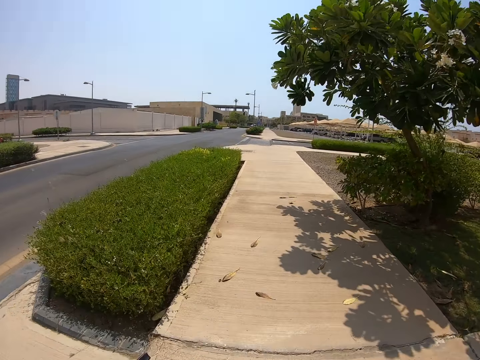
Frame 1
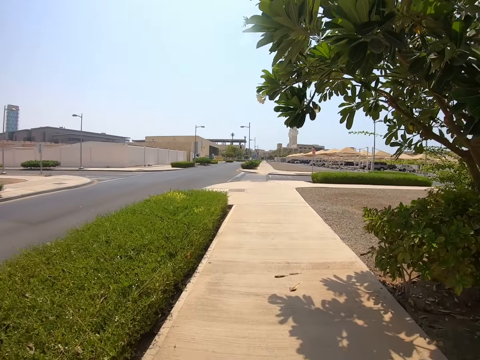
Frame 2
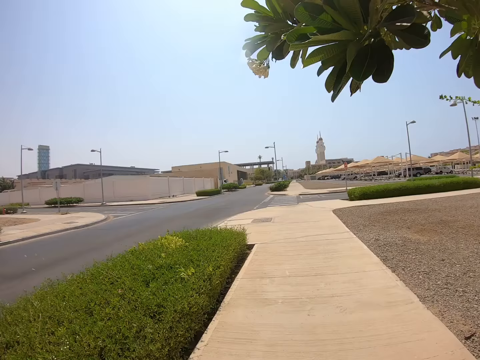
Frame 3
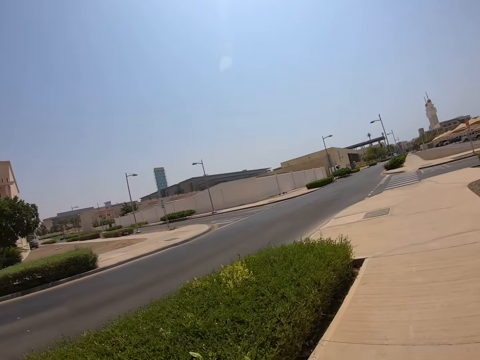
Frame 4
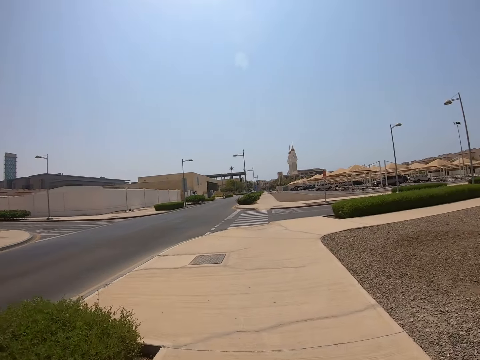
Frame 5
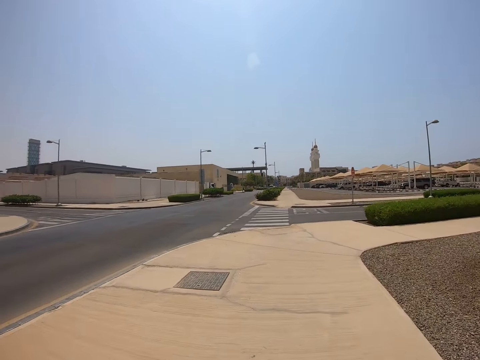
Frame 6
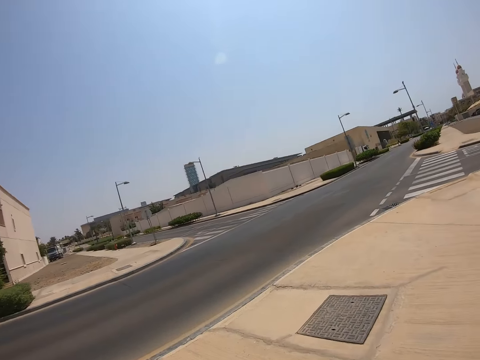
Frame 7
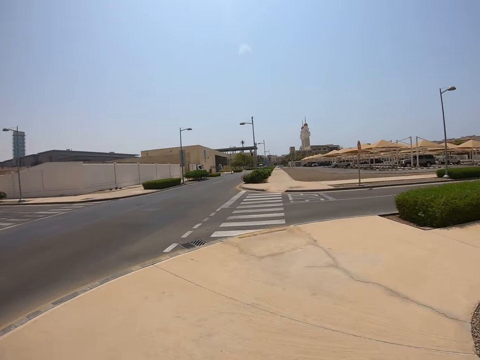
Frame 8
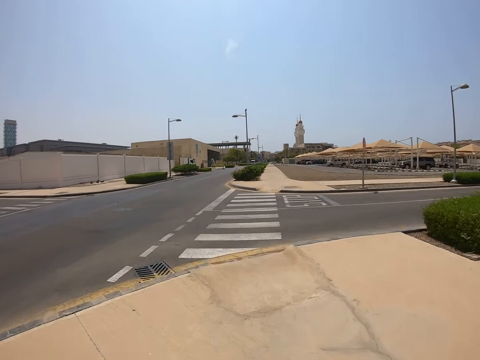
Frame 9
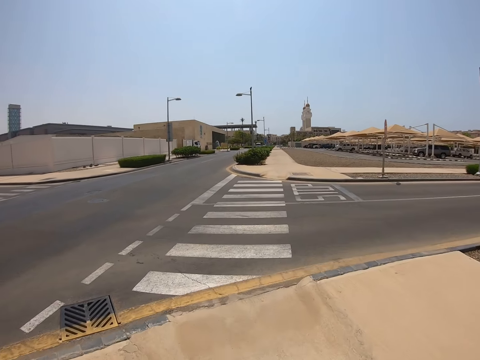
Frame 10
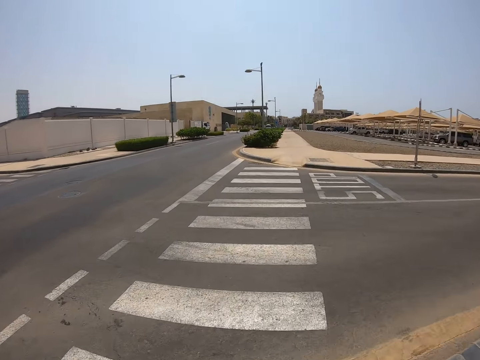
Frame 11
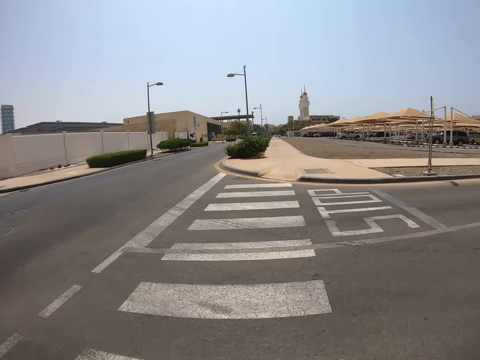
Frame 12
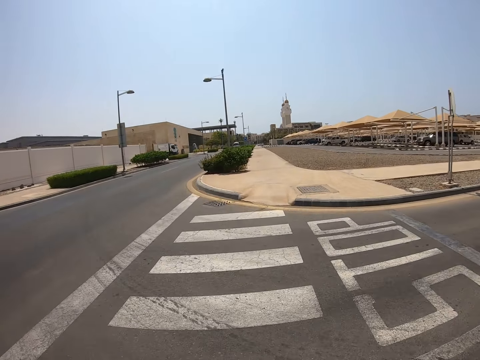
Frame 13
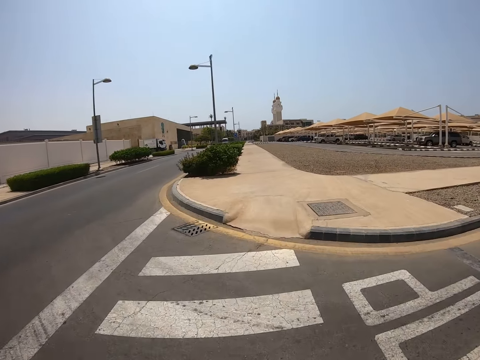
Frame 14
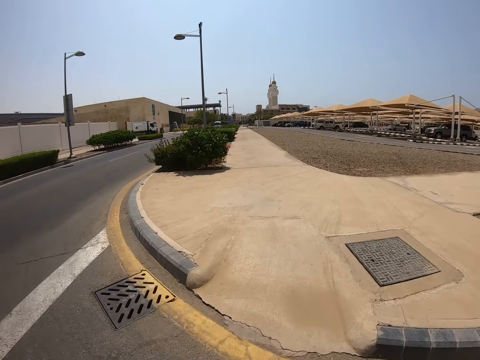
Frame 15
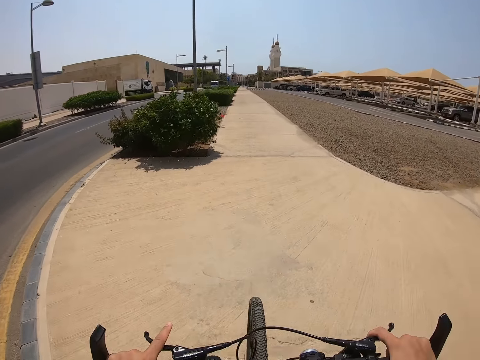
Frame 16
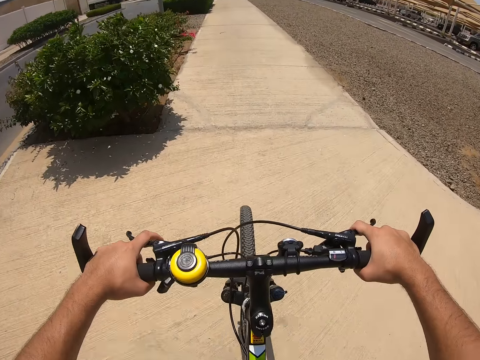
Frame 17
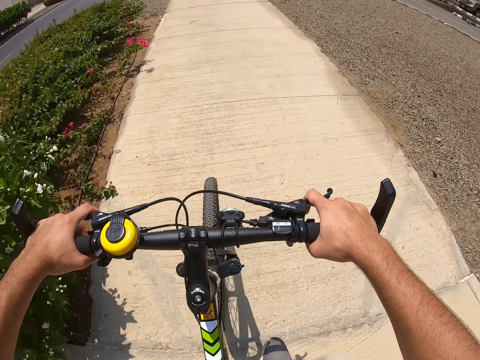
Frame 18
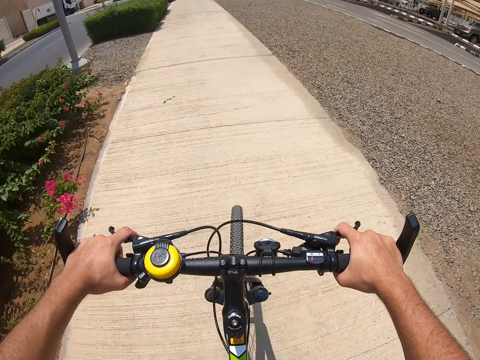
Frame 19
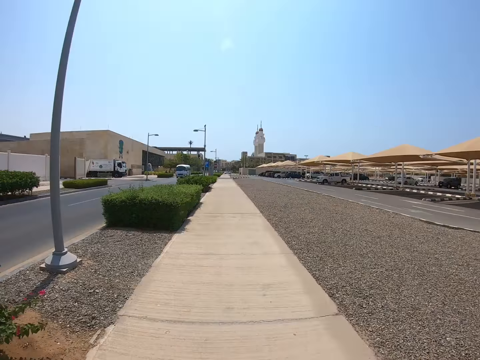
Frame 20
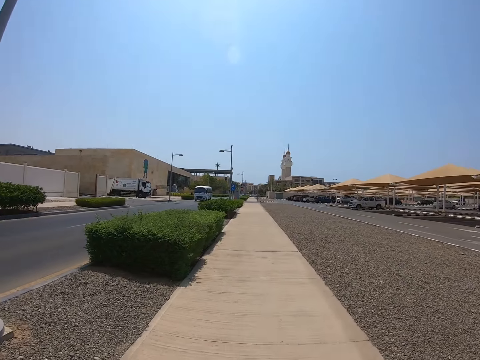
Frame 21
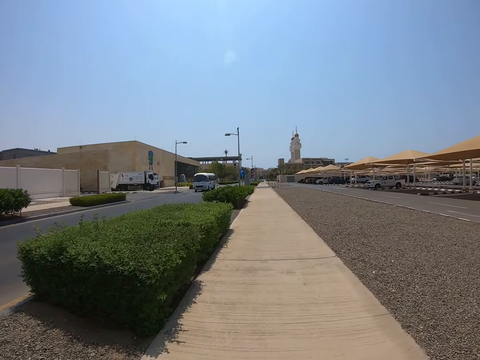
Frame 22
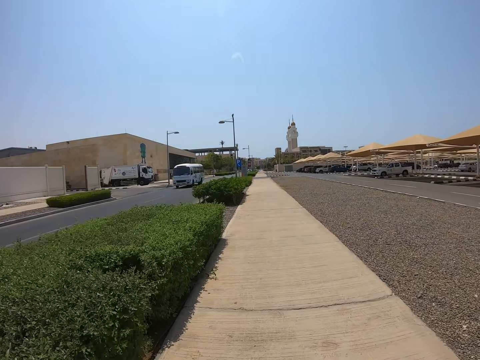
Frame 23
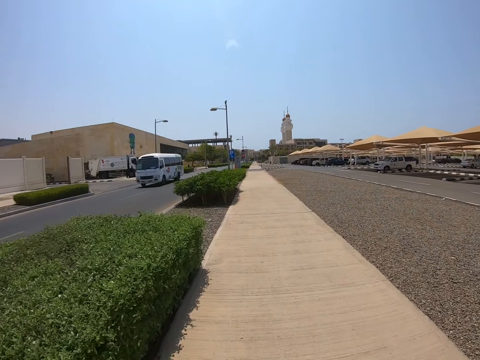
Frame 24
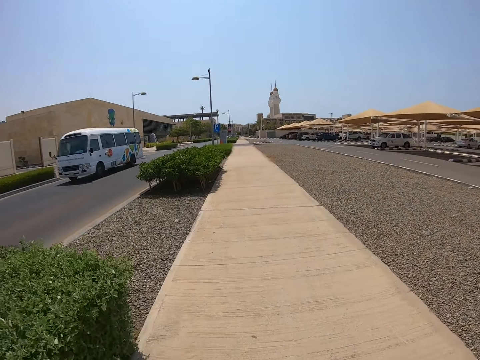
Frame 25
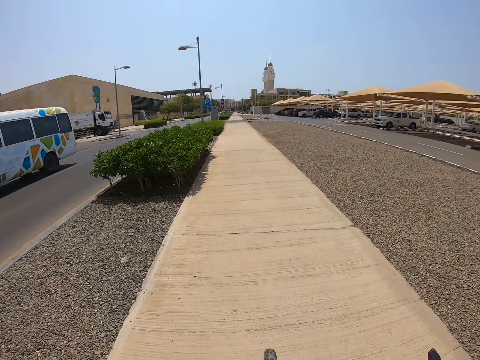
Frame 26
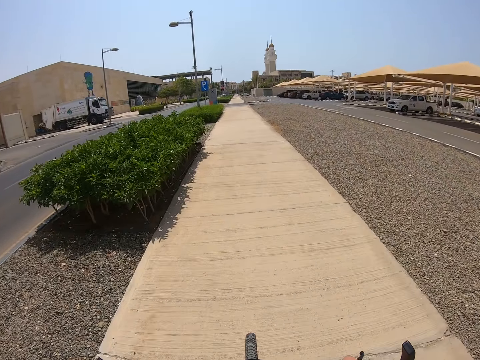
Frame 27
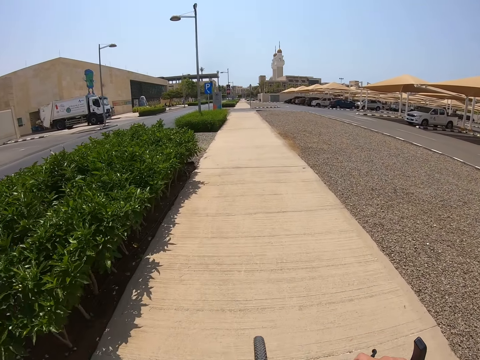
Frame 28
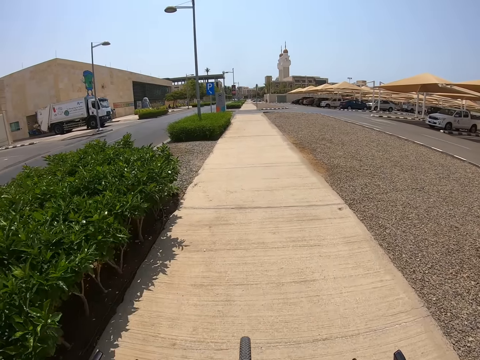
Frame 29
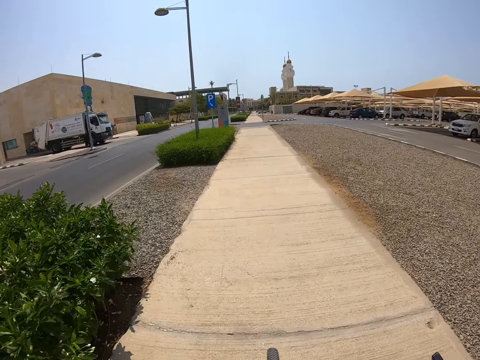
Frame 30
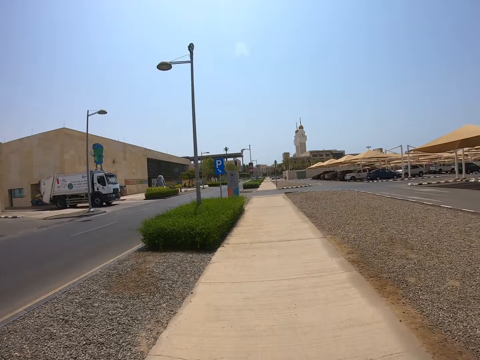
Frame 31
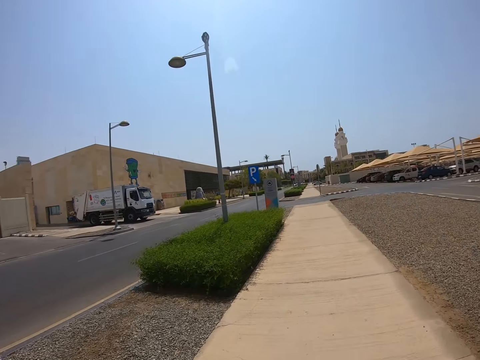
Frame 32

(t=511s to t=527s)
The camera wearer stares at the road. They cycle the bicycle. They cross the tarmac road. They continue to ride on the pedestrian road. They stare at the bicycle. They stare at the road. They cycle the bicycle.

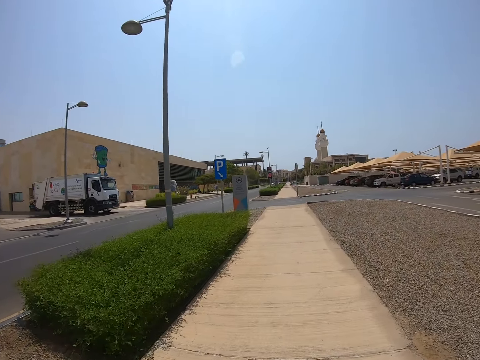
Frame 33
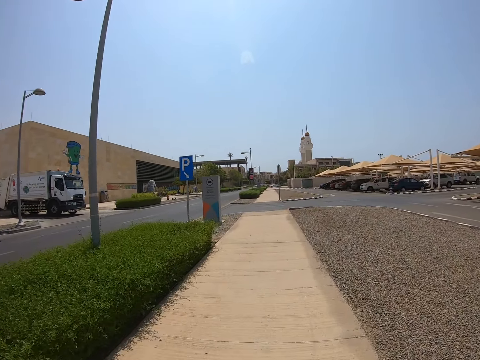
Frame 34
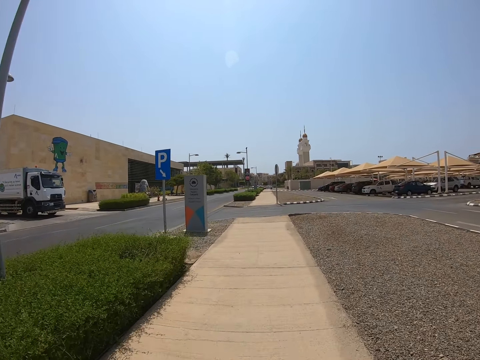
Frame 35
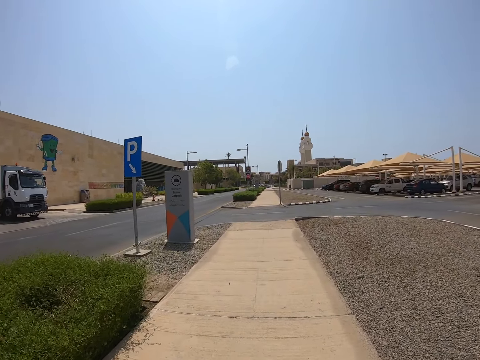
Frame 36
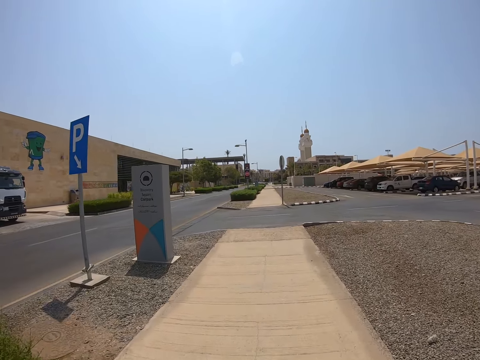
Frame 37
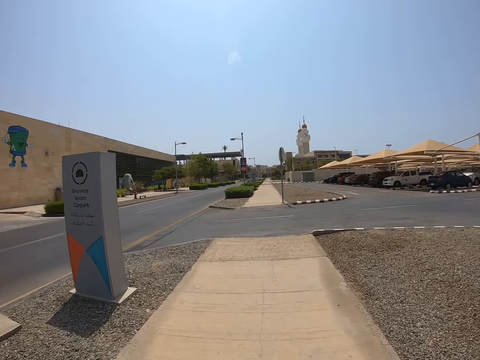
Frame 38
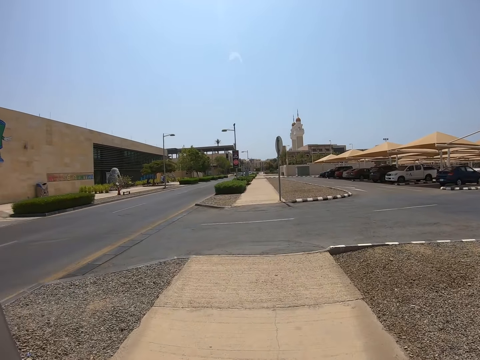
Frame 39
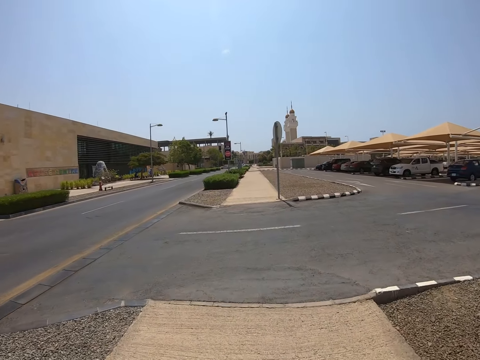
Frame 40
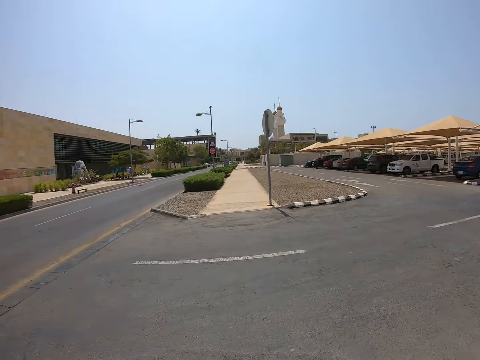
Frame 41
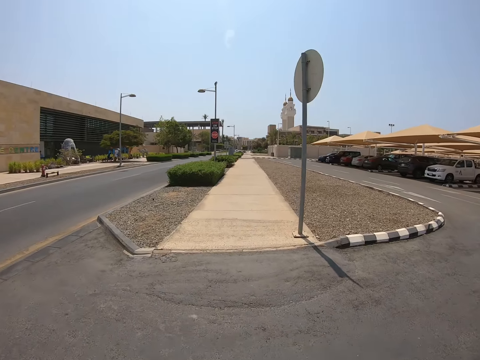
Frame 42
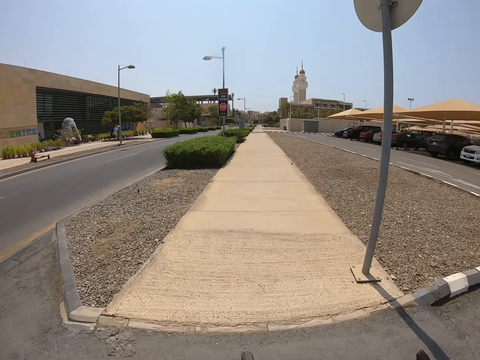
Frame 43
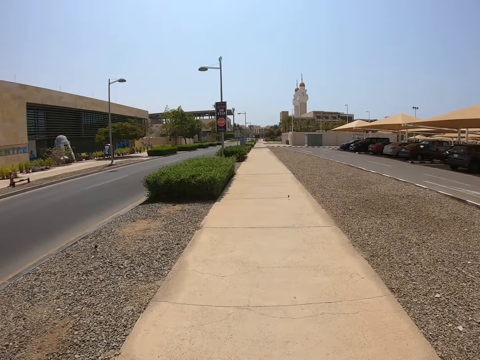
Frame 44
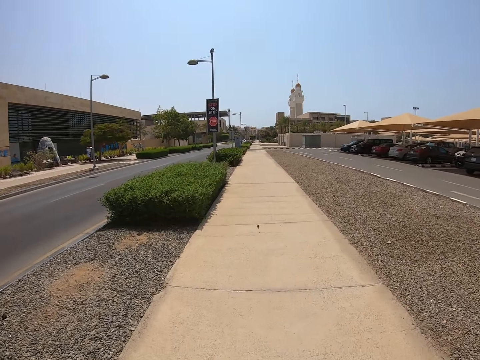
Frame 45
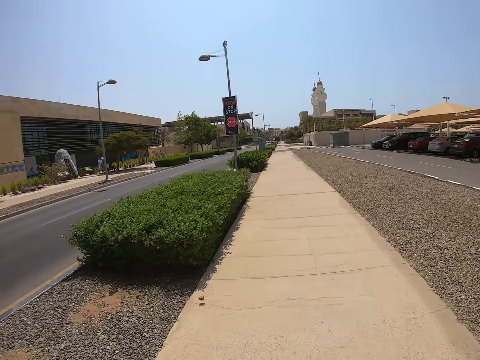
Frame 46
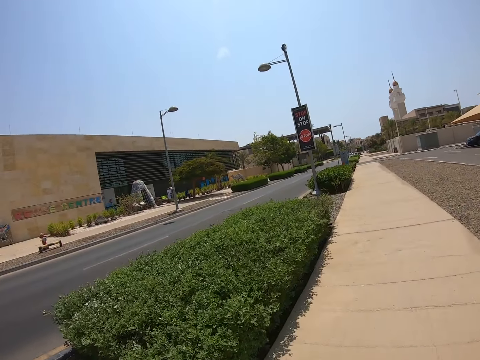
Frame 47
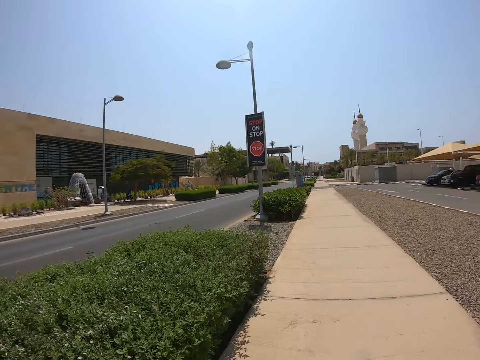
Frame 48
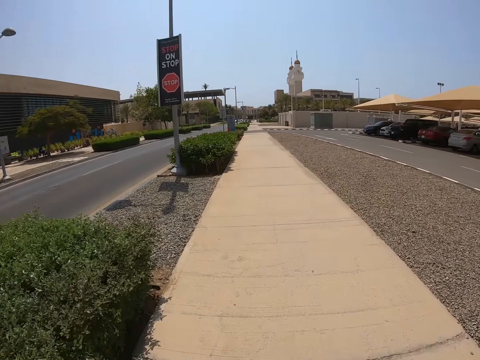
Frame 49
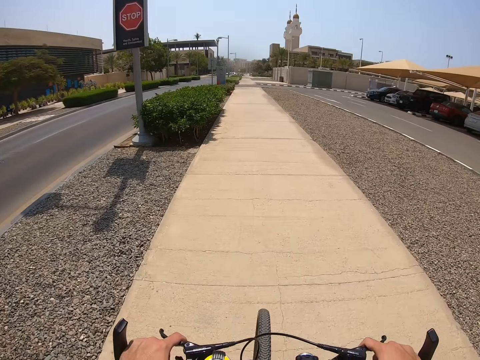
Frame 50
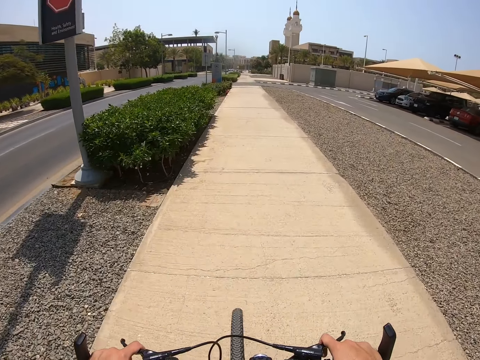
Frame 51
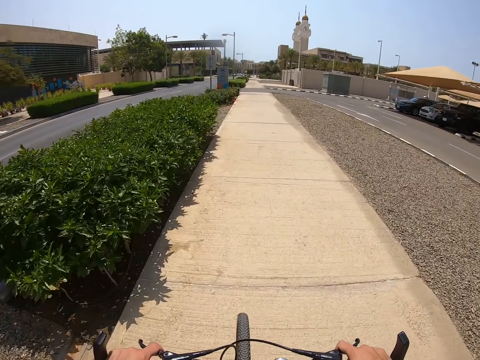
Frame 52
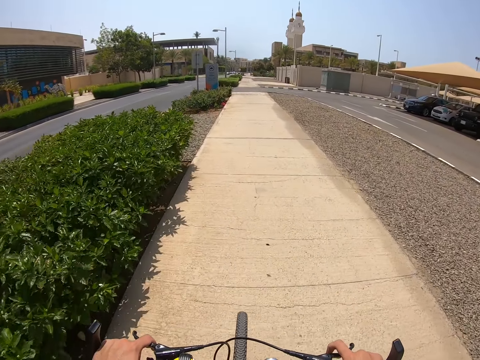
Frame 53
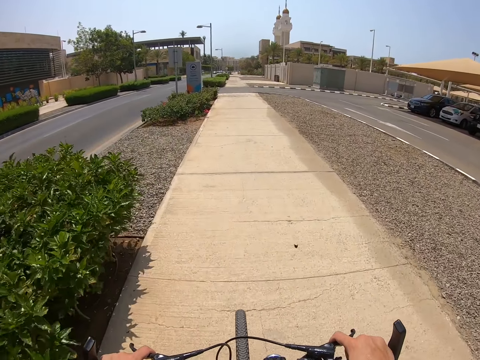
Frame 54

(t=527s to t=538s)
The camera wearer crosses the tarmac road. They continue to ride on the pedestrian road.
